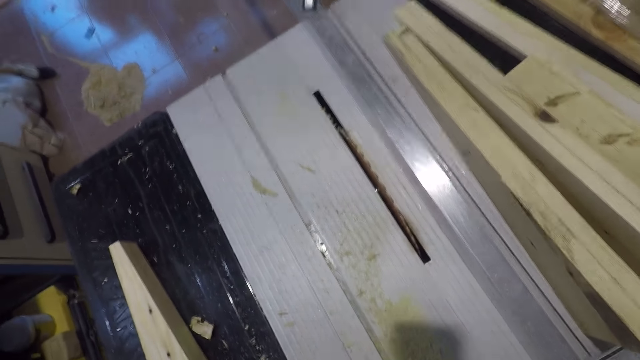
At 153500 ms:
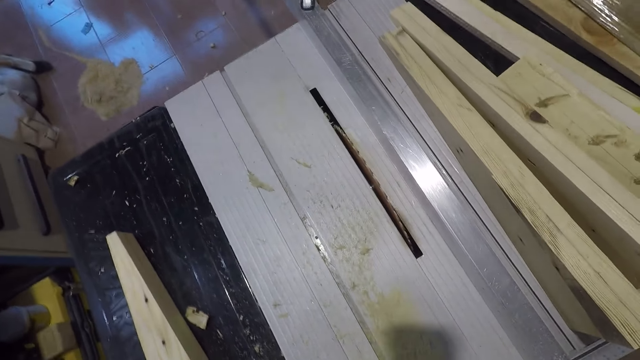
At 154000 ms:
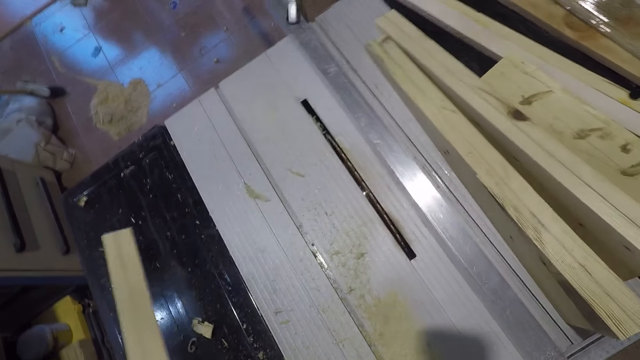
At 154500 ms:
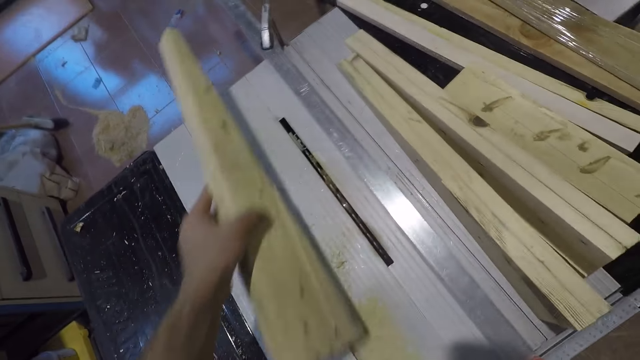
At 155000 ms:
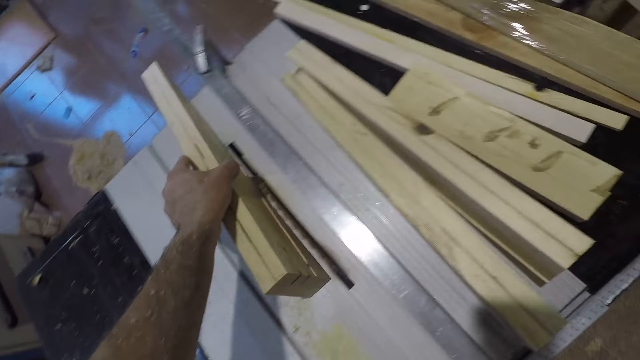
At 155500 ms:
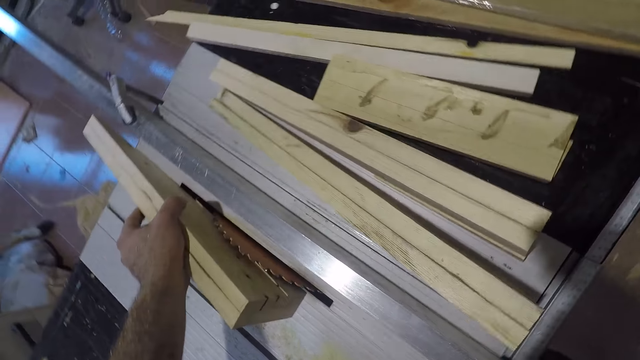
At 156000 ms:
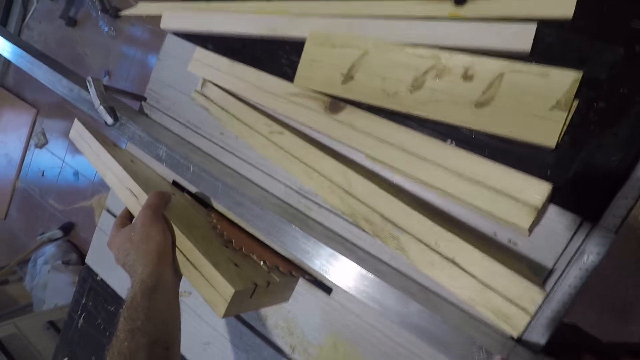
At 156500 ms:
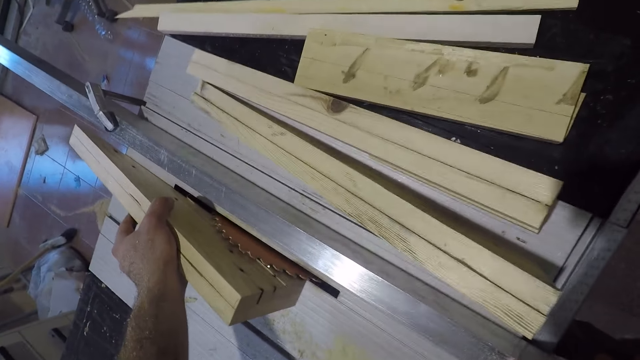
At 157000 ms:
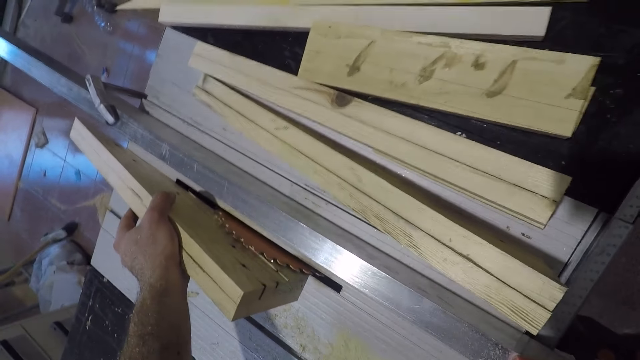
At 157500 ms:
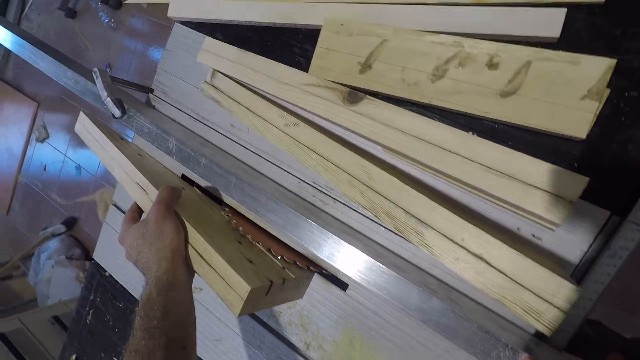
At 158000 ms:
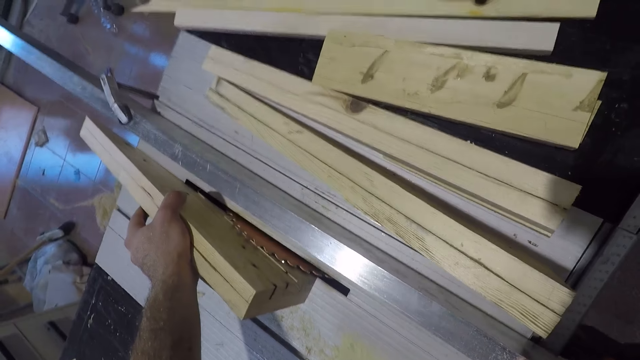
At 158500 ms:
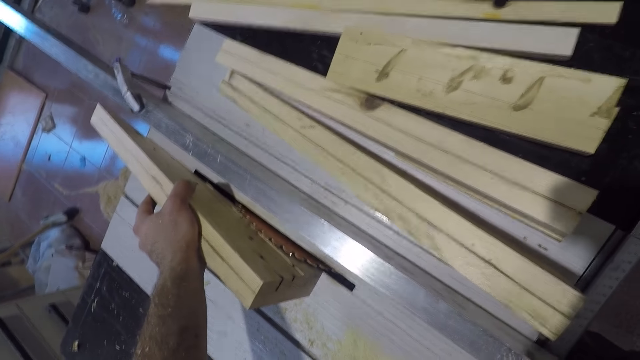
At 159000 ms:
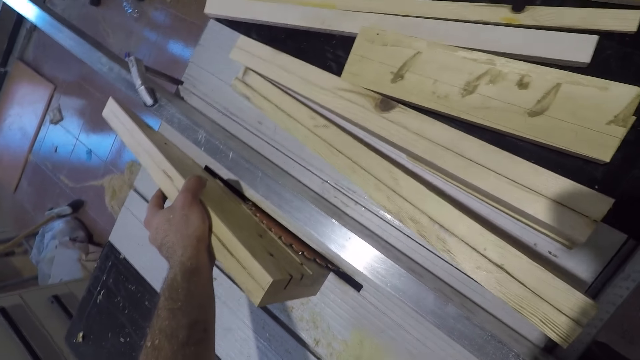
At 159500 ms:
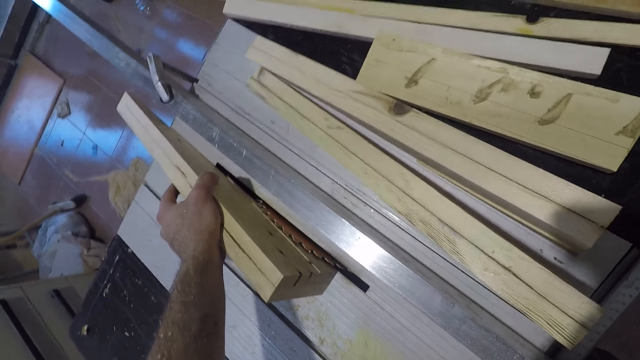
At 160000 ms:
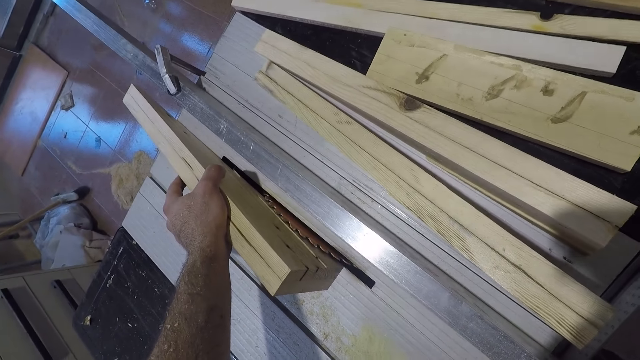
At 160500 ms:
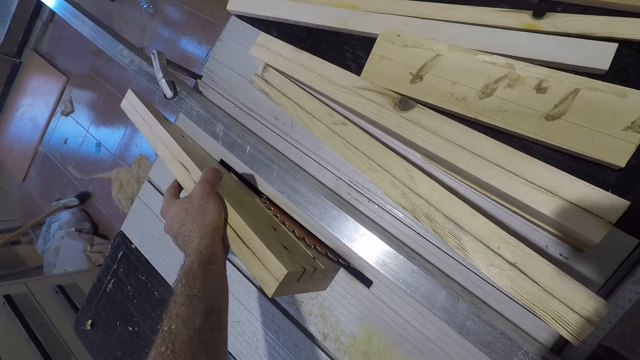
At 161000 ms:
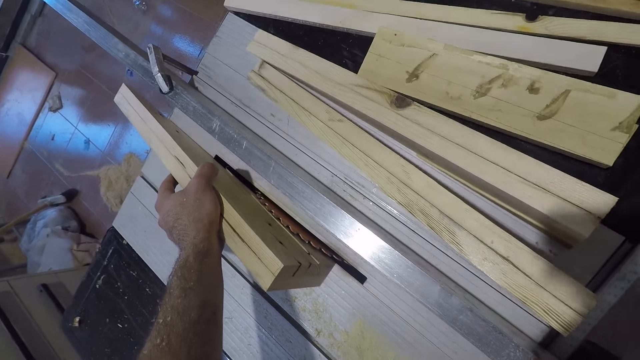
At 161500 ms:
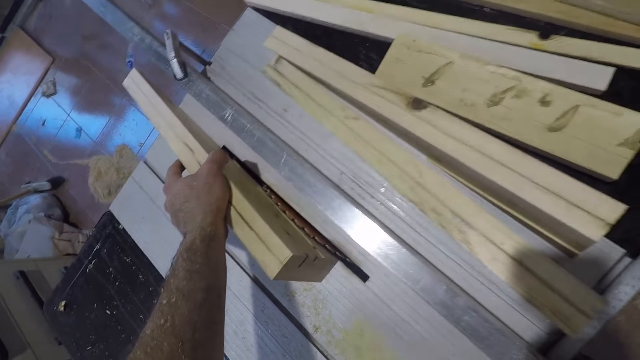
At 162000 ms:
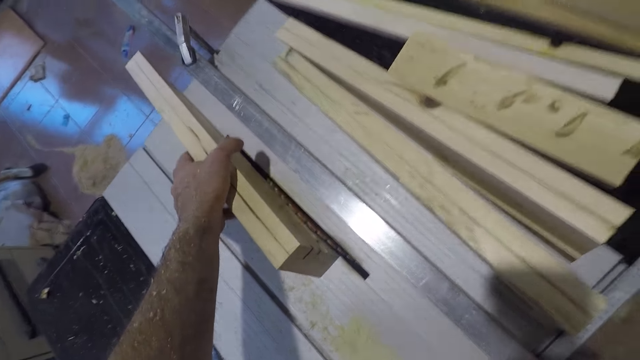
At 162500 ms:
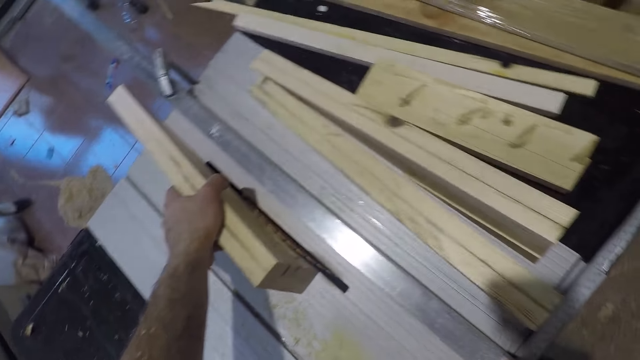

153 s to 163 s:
The camera wearer picks up the third slab of wood from the table saw. They place the slab of wood beside the blade of the table saw.

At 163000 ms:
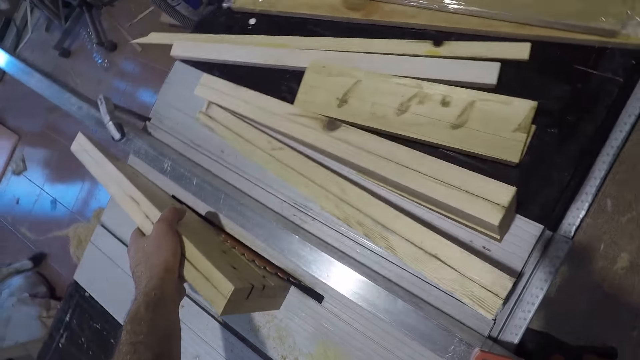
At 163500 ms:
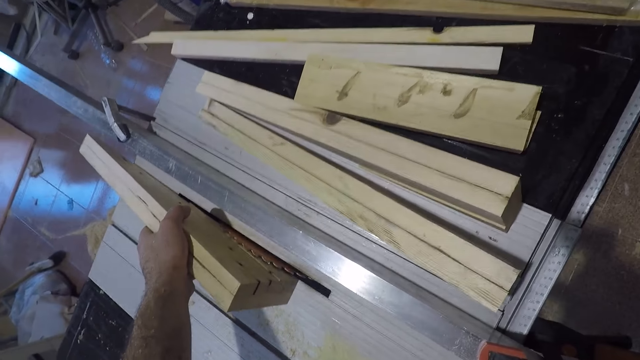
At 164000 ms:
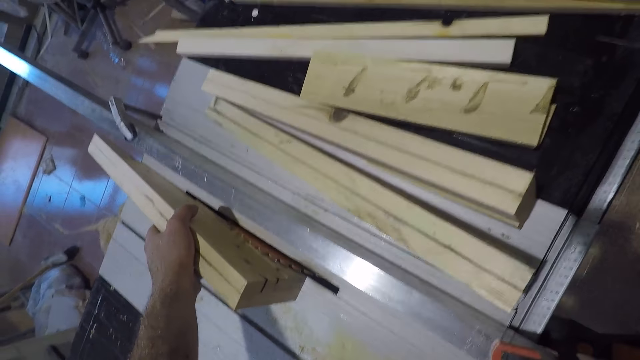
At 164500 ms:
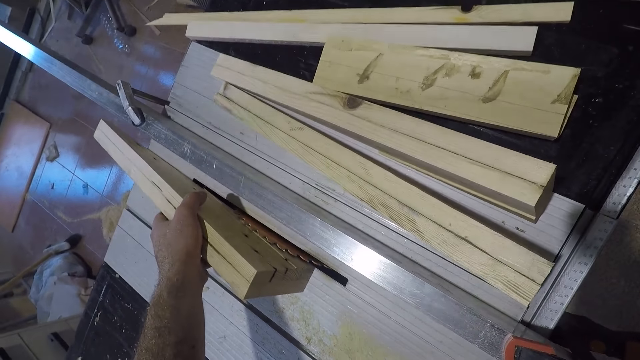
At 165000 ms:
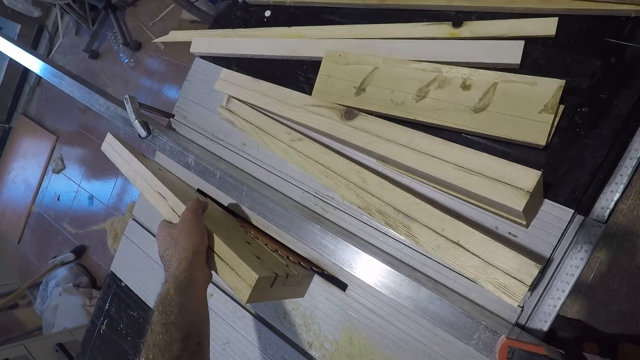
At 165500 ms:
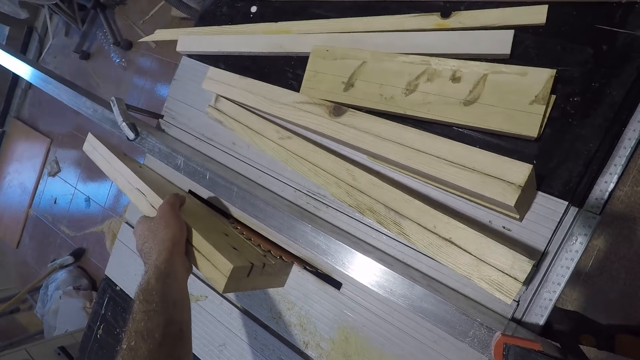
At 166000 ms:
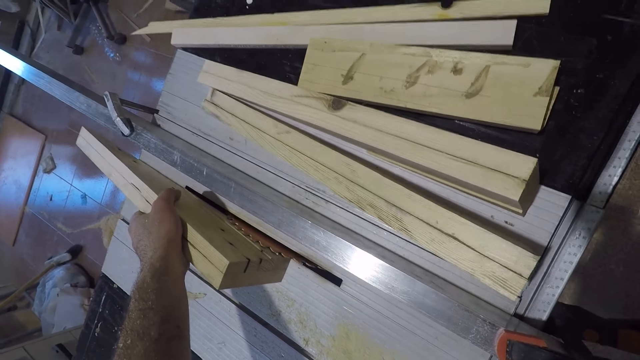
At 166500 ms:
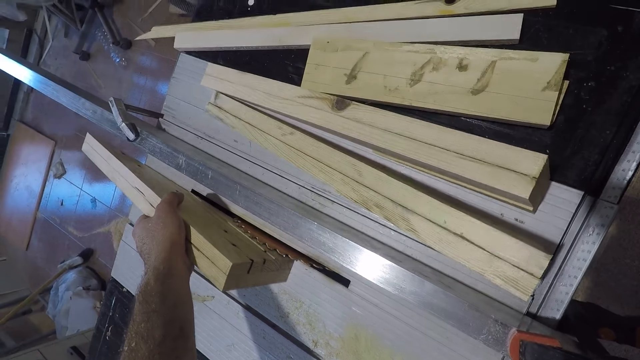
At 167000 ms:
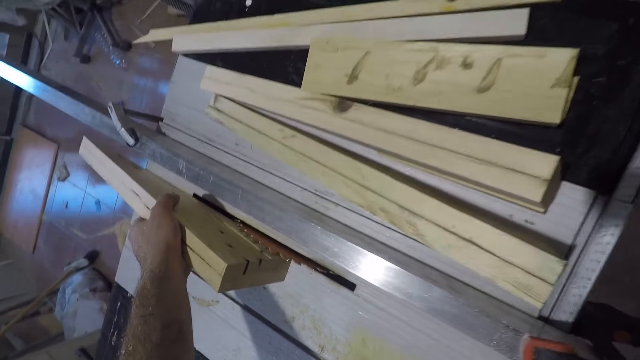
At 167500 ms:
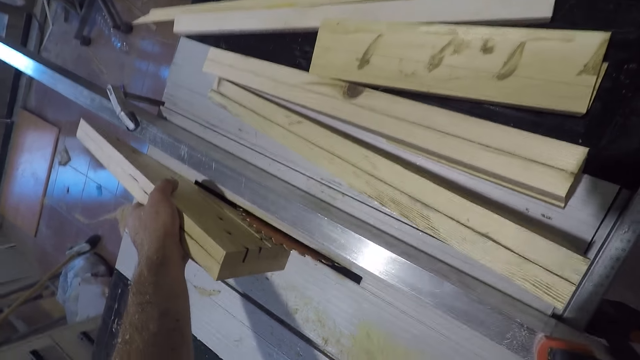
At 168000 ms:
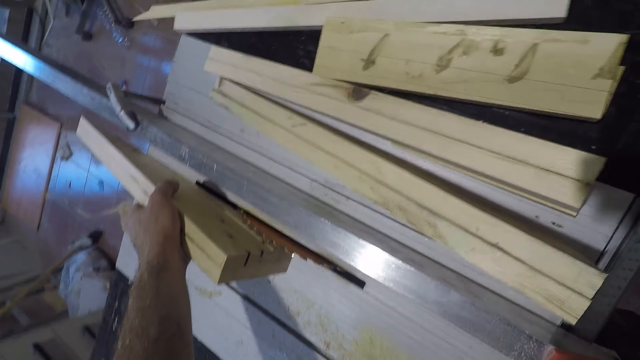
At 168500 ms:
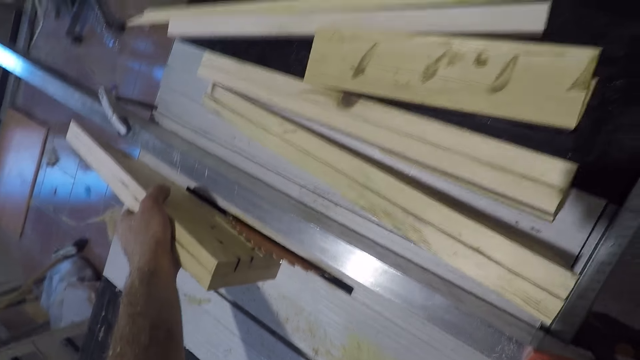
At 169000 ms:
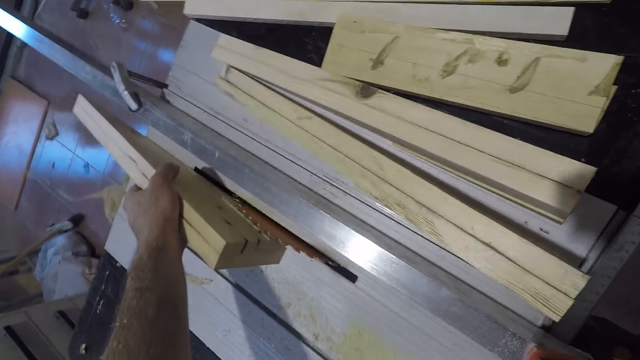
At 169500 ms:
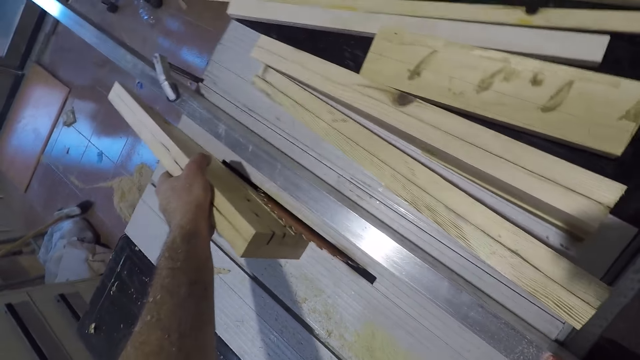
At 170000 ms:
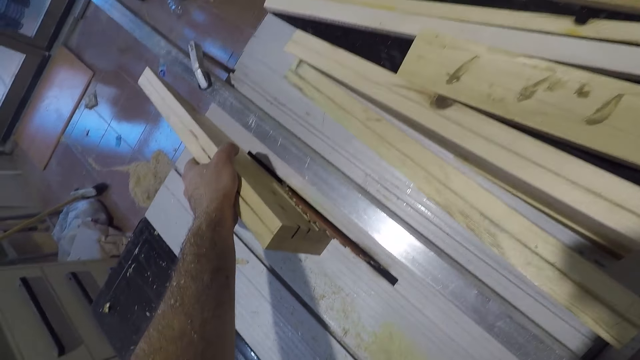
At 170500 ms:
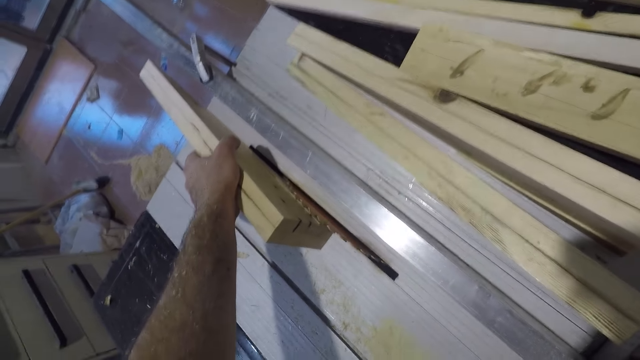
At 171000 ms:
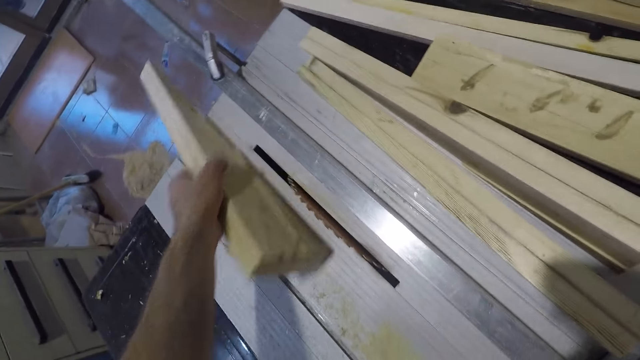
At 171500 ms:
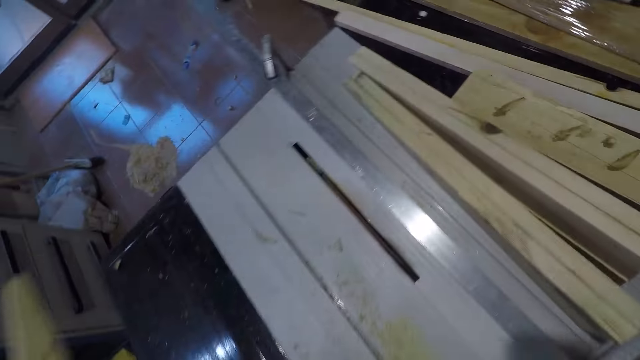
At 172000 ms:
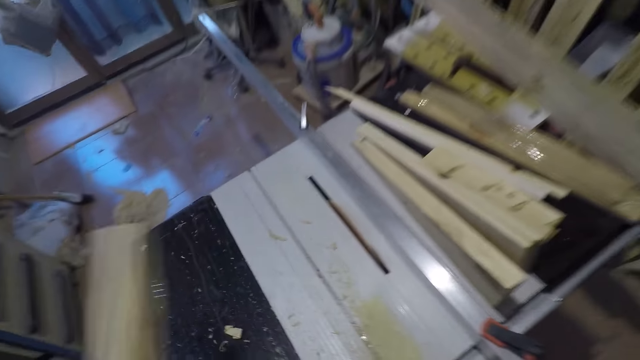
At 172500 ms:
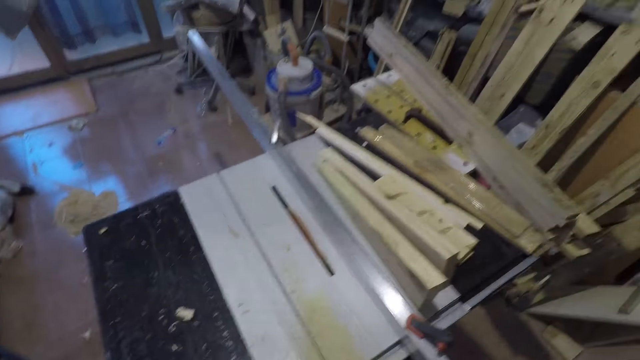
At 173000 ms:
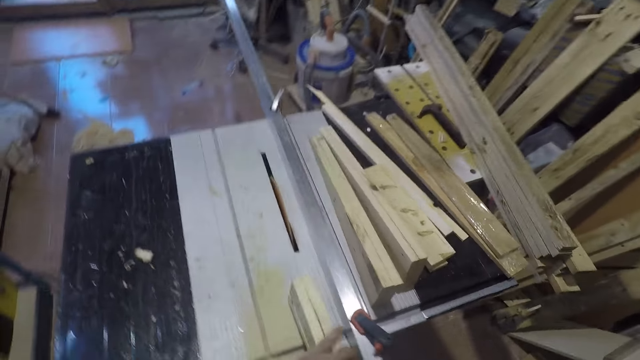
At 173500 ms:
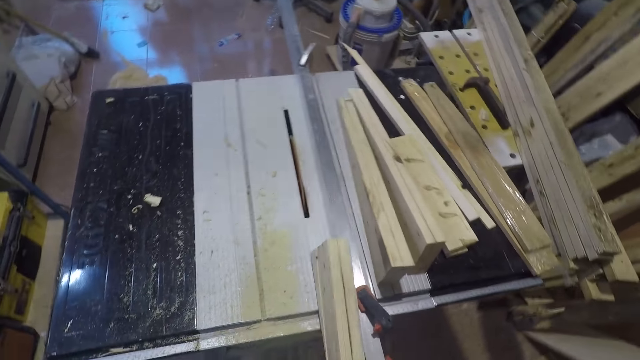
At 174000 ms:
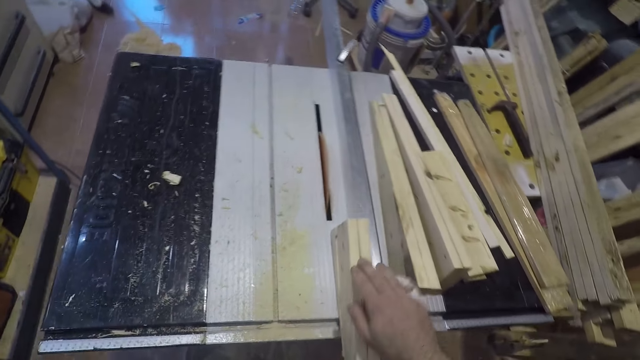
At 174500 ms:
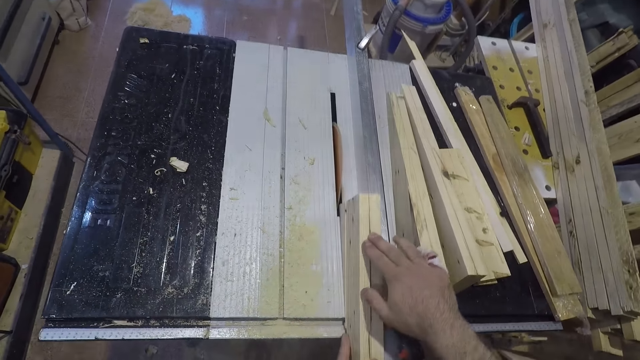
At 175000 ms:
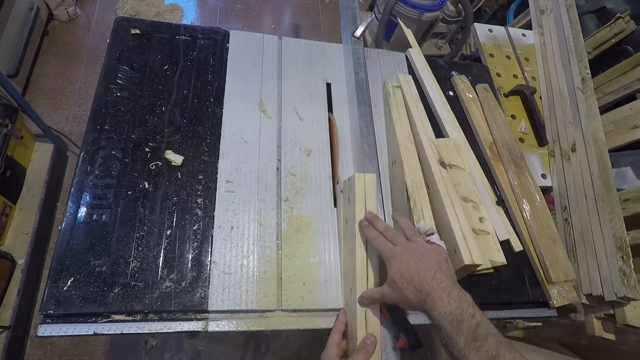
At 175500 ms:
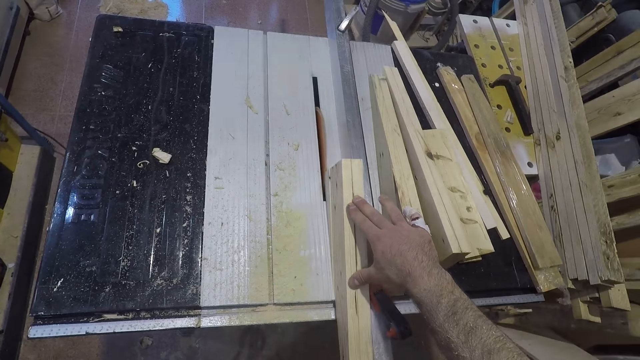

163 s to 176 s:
The camera wearer moves the slab of wood forward beside the blade of the table saw or wood cutting machine. They remove the wood from the wood cutting machine, position the wood on the wood cutting machine, and trim the slab of wood with the table saw.
